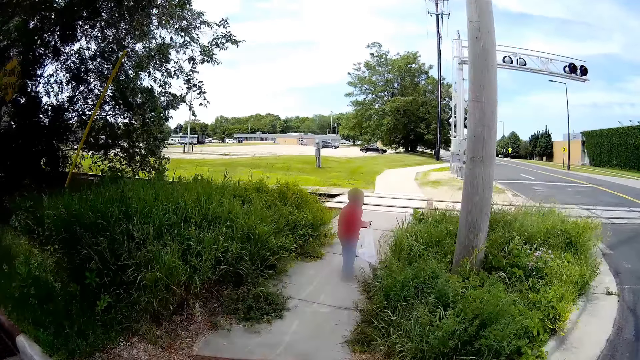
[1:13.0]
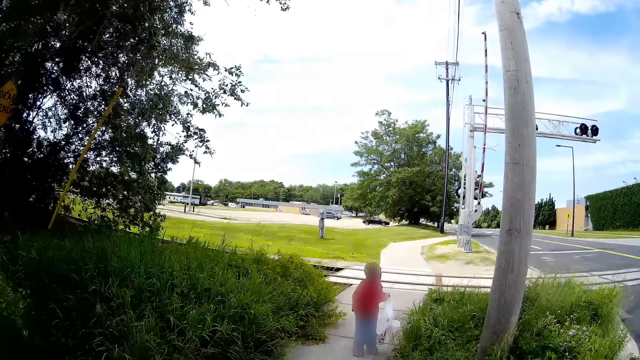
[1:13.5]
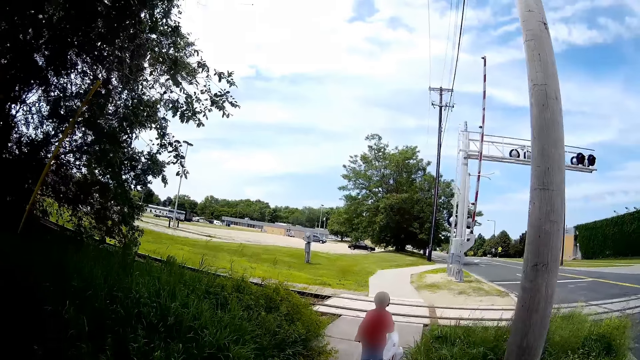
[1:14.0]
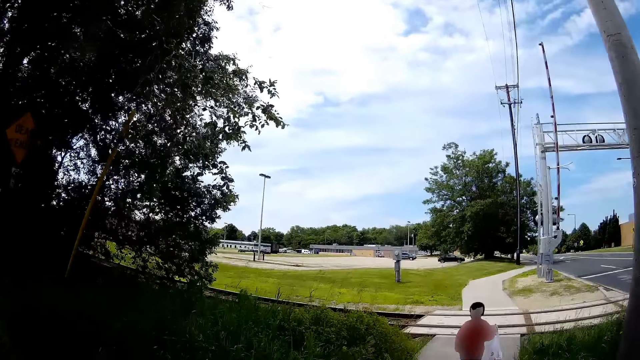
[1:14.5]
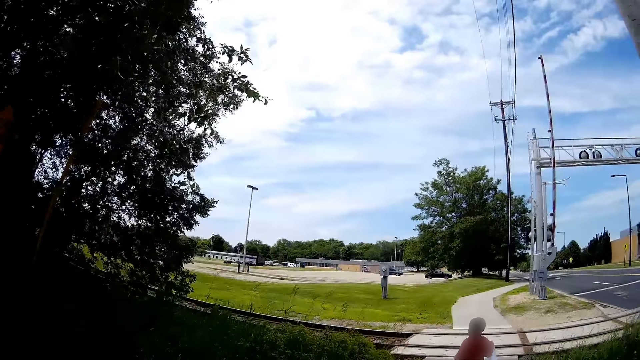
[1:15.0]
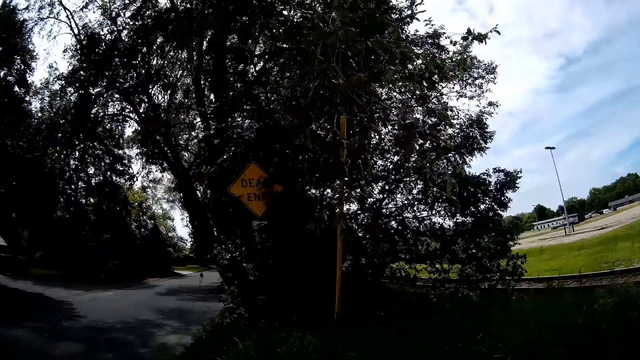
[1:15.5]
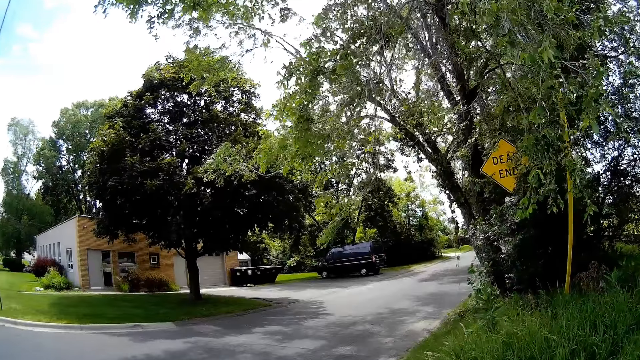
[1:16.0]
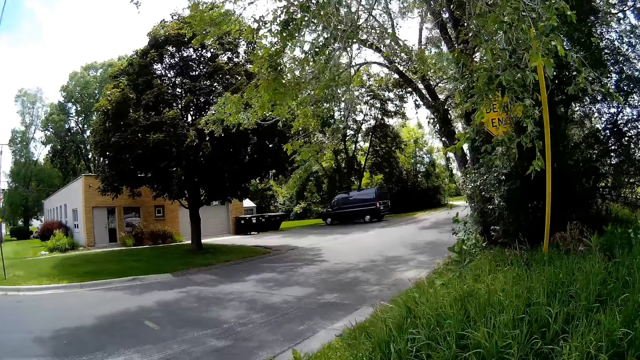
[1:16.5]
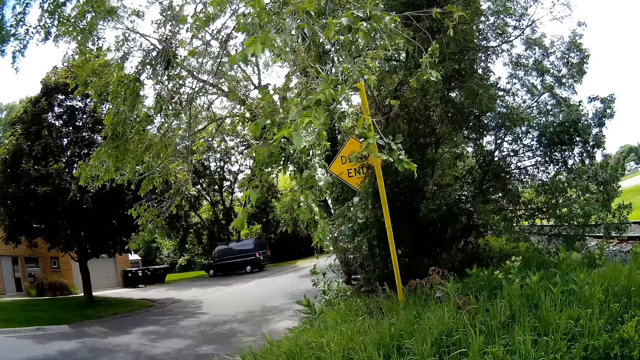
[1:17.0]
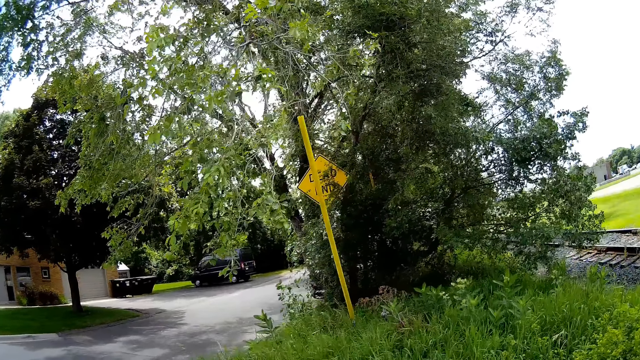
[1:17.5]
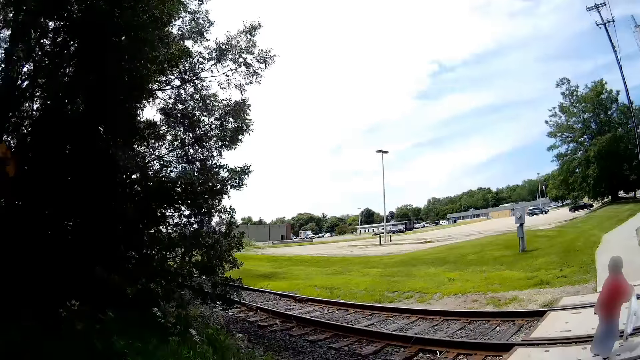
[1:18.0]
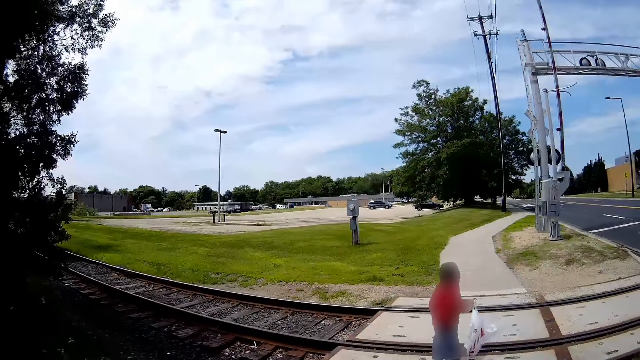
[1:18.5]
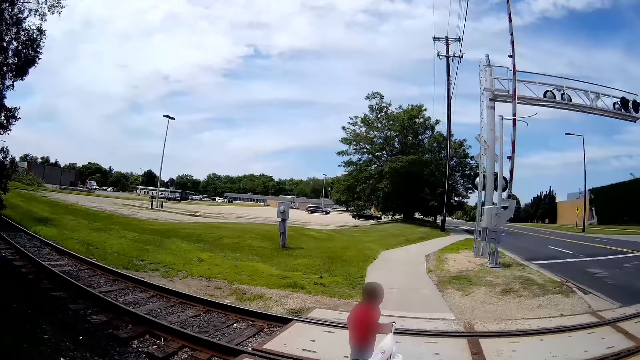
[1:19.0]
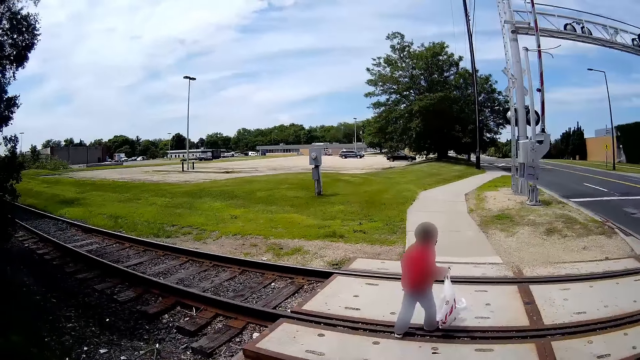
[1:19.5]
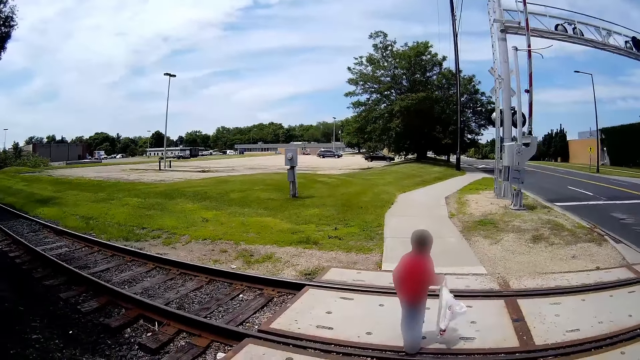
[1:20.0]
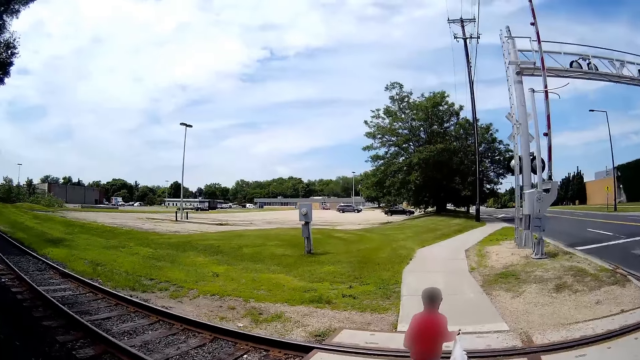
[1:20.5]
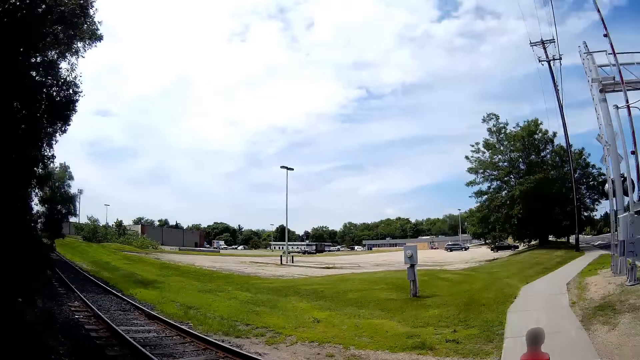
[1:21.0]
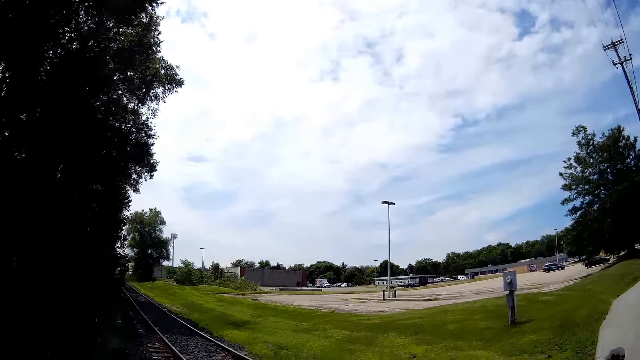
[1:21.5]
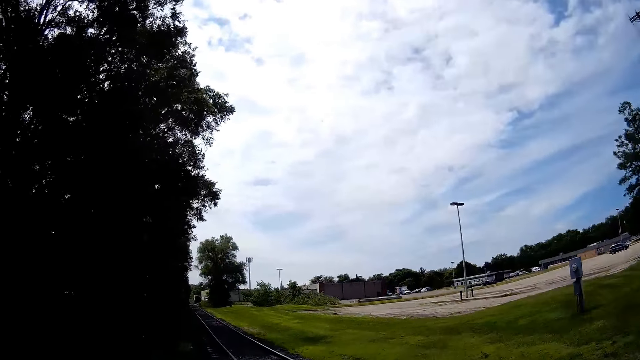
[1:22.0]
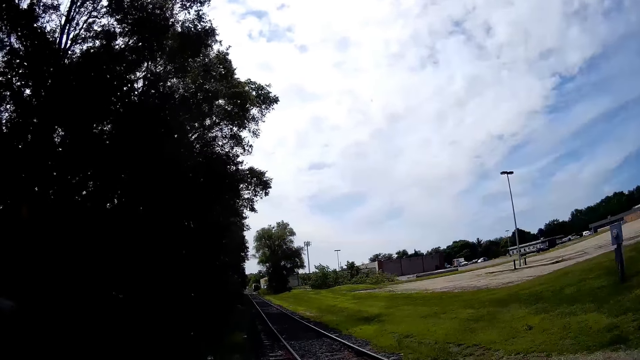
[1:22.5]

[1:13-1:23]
A man walks on the pavement. The camera wearer looks back at the road. They talk to the girl. They walk on the pavement.

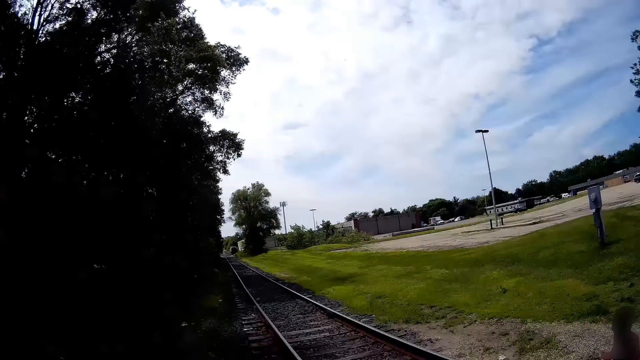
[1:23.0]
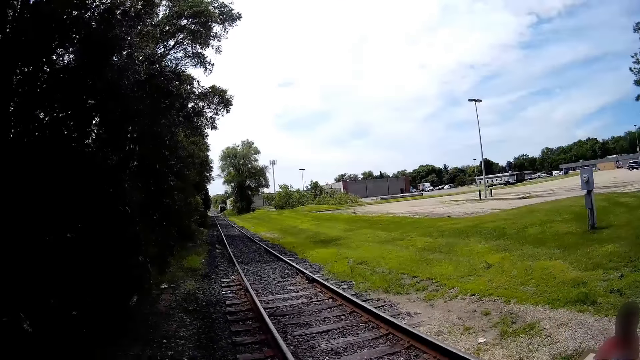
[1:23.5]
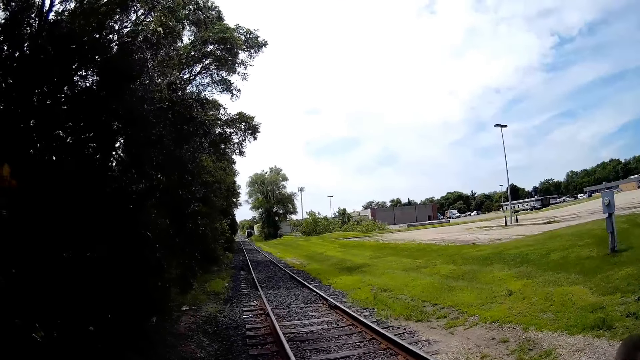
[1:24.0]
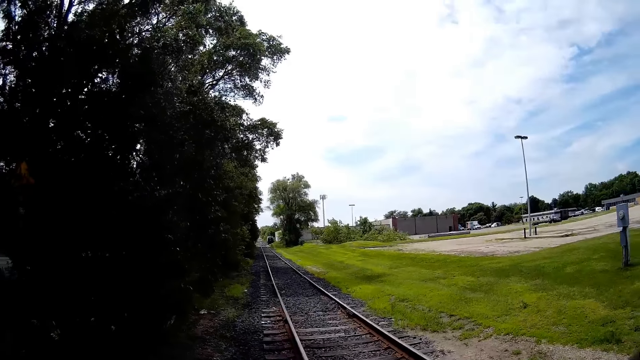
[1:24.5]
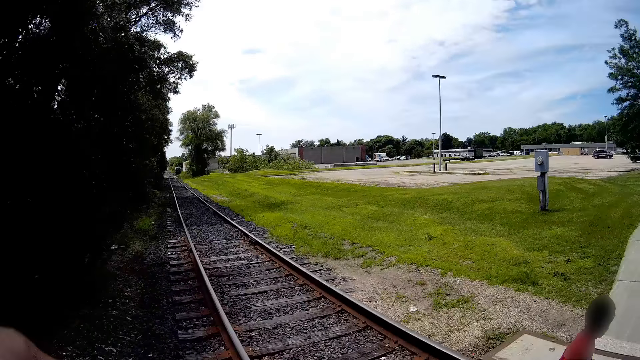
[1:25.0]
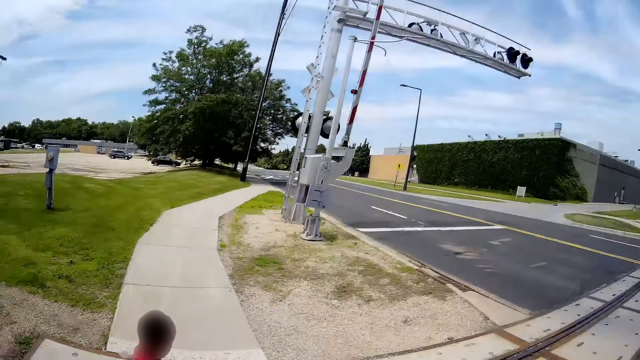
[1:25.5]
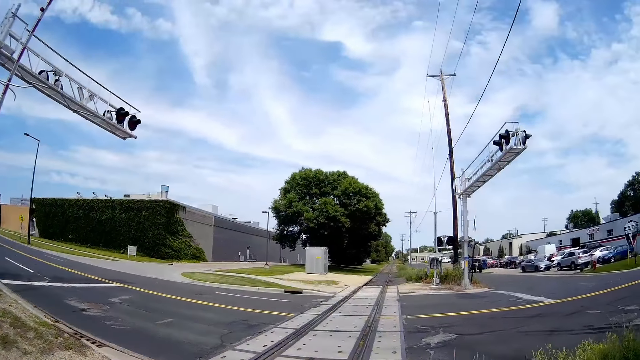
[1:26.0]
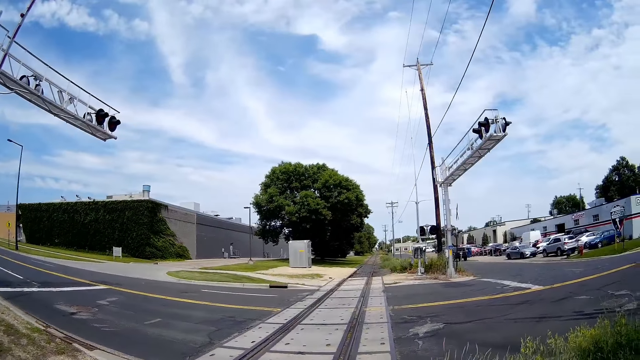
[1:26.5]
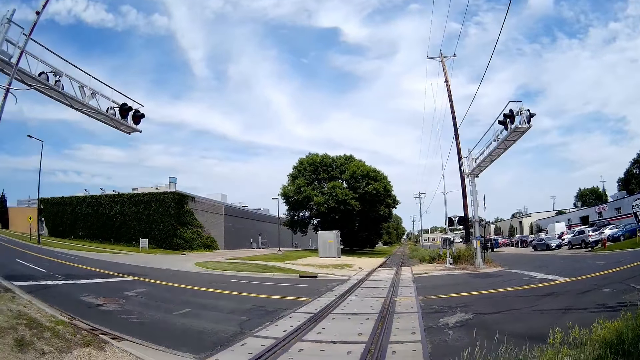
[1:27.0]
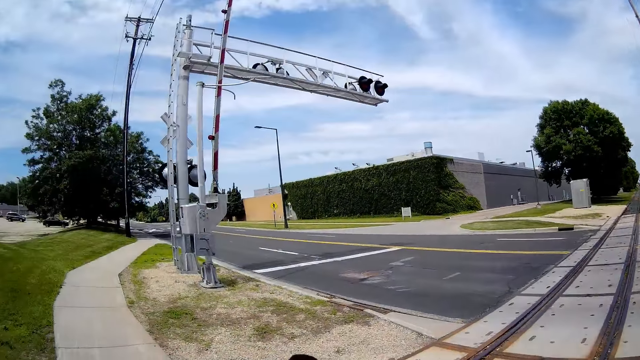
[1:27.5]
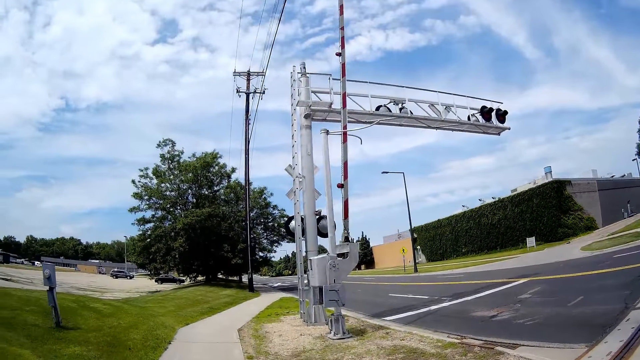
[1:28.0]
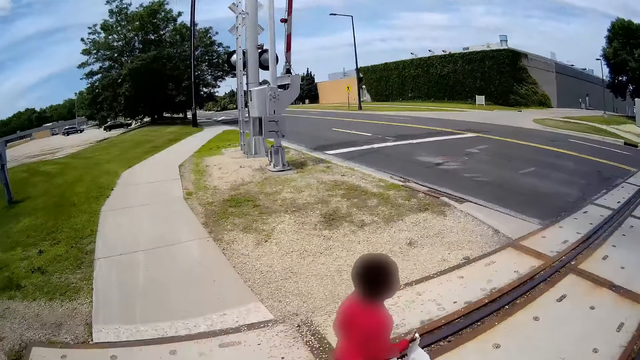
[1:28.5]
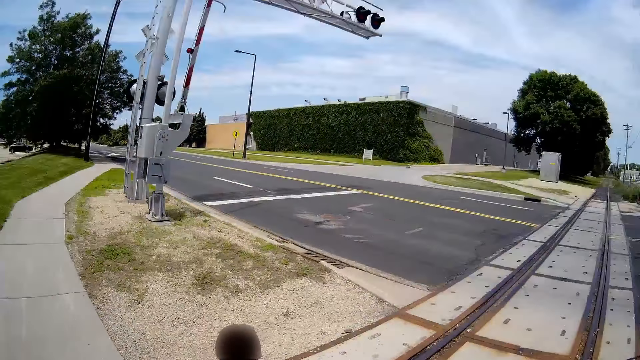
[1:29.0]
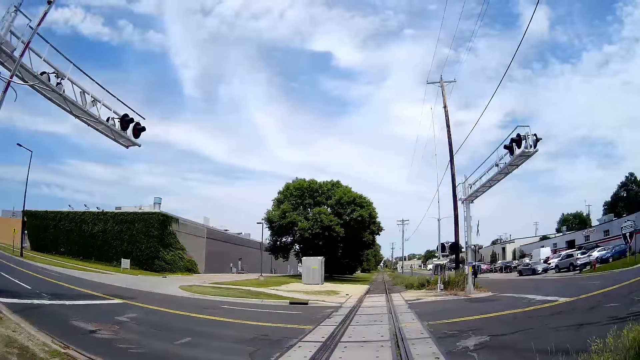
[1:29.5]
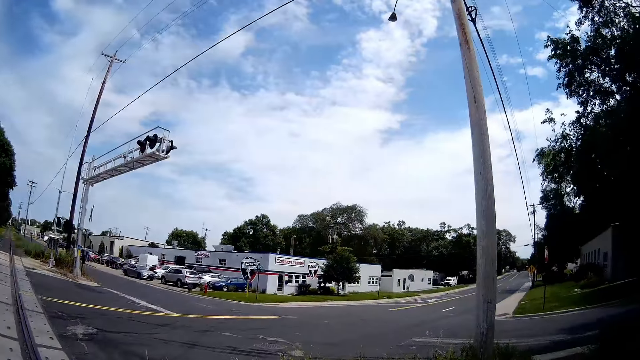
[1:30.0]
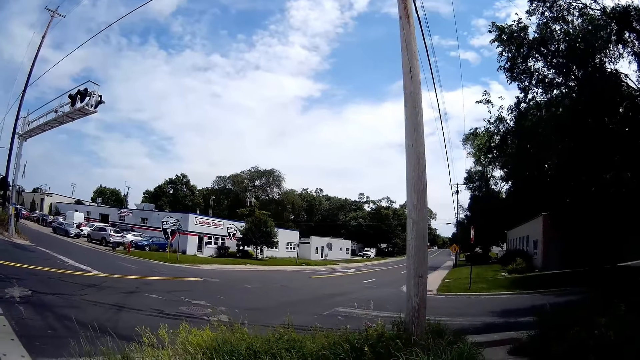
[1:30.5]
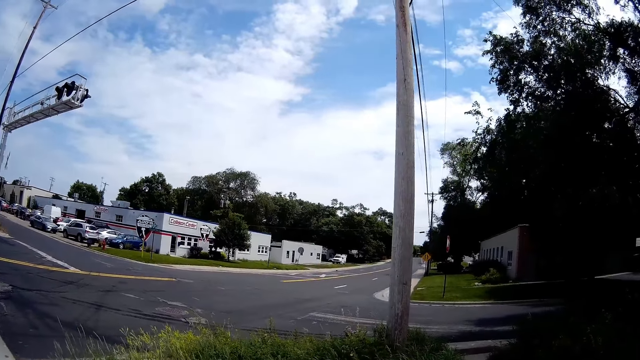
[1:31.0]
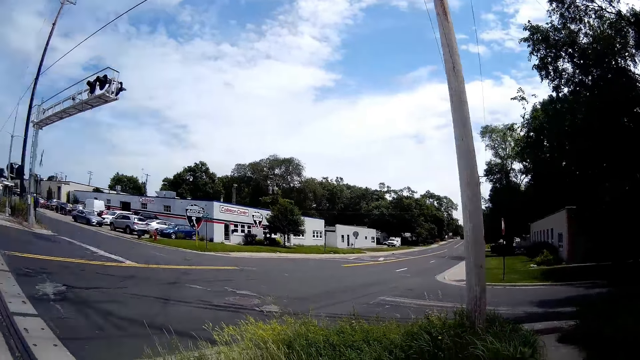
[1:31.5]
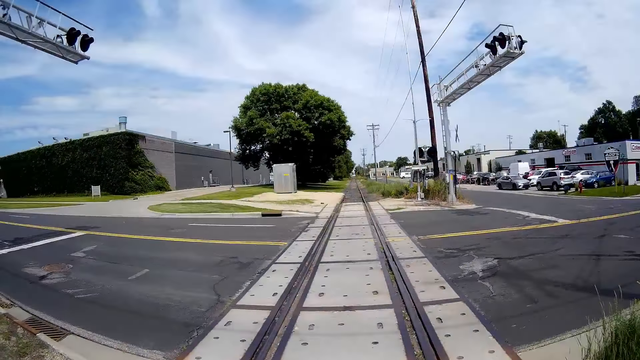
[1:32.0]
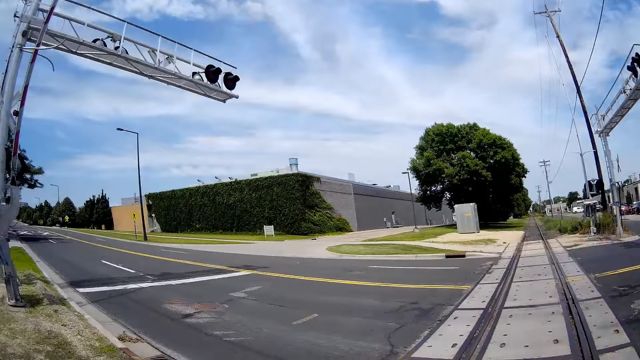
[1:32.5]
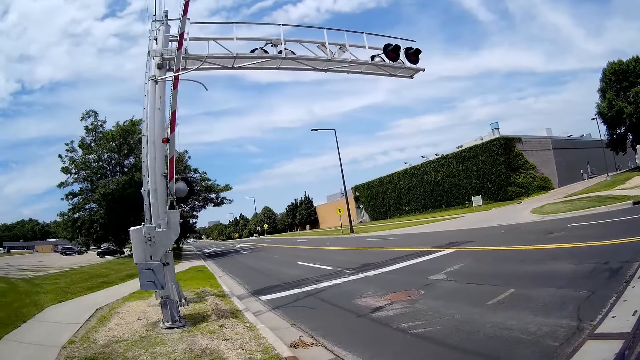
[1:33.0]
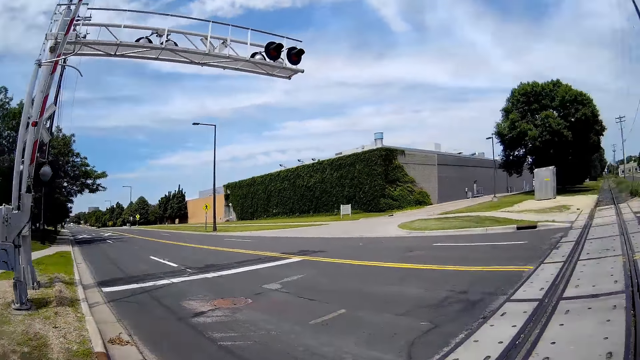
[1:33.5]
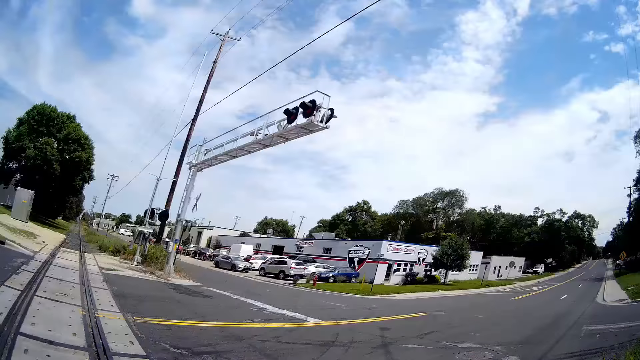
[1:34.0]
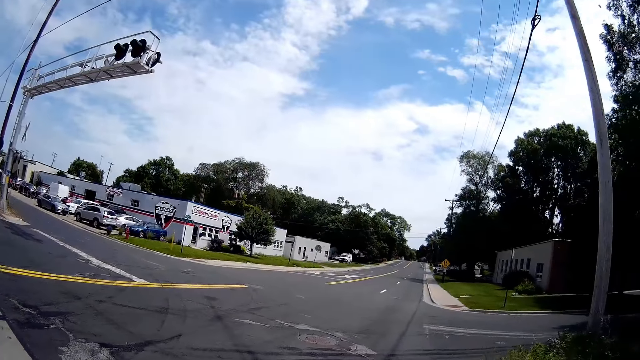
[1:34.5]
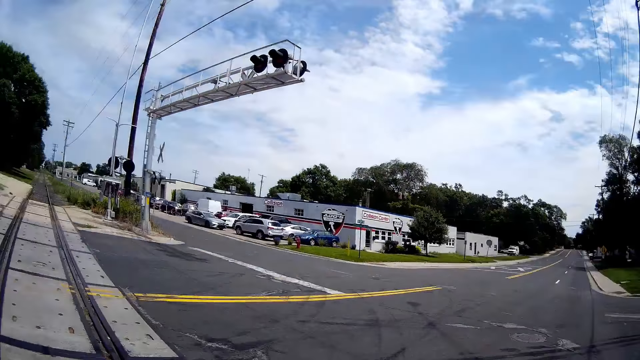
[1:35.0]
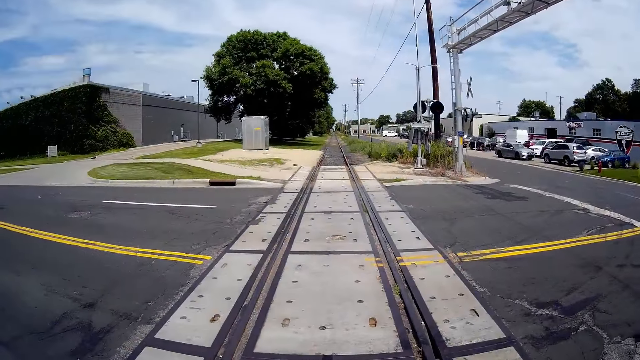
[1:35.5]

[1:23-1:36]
The camera wearer looks at the railway. They interact with the girl. They interact with a man. They walk across a road with the girl. They walk on the rail track.
